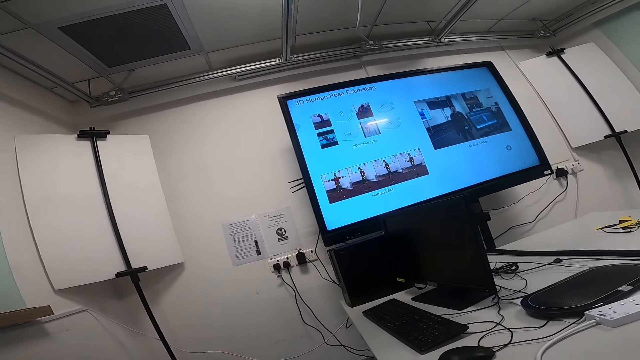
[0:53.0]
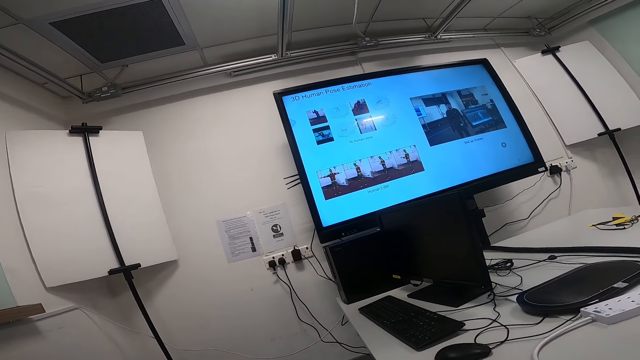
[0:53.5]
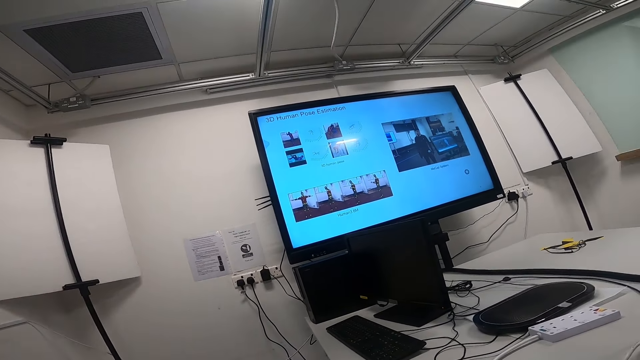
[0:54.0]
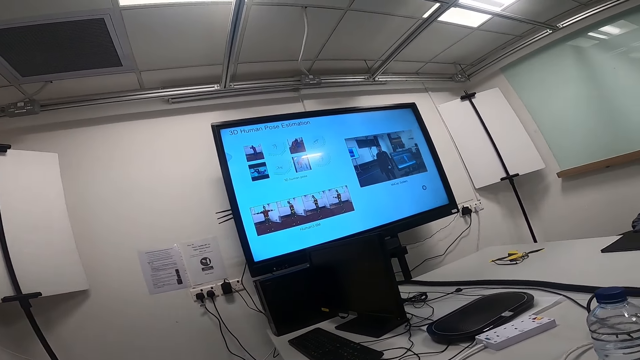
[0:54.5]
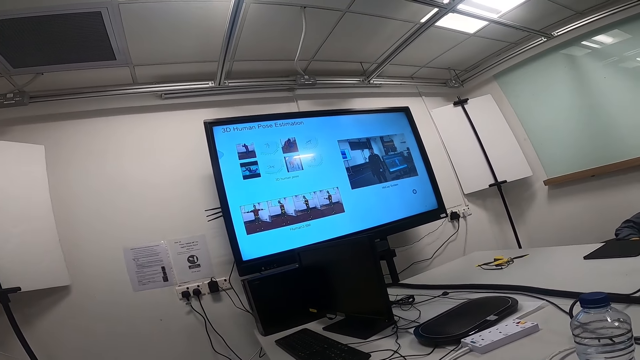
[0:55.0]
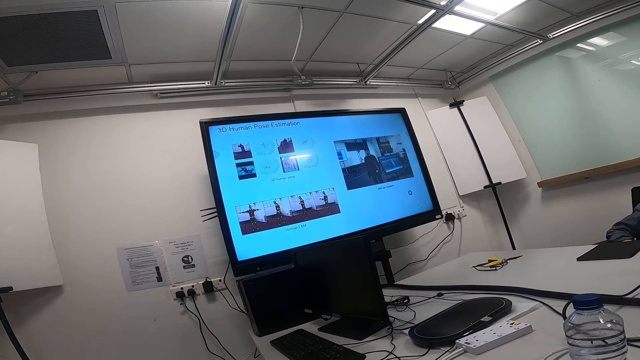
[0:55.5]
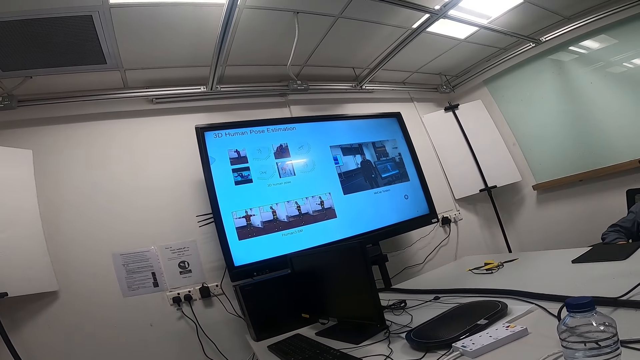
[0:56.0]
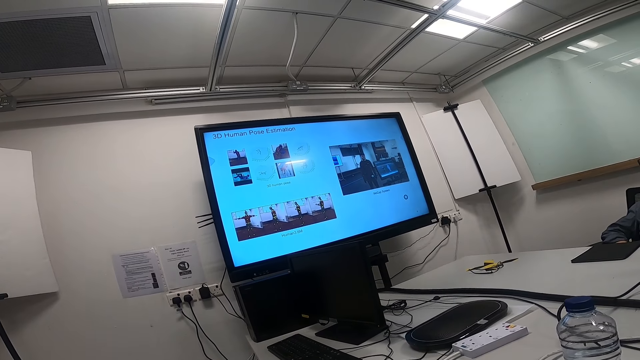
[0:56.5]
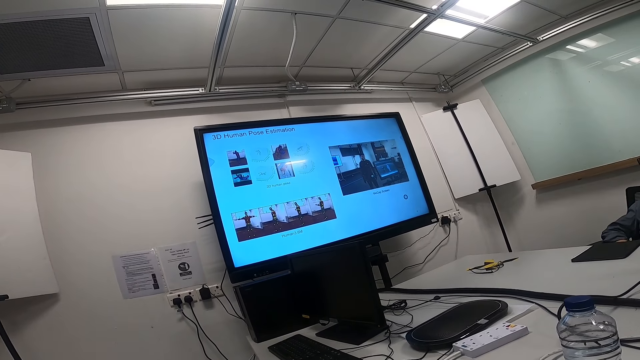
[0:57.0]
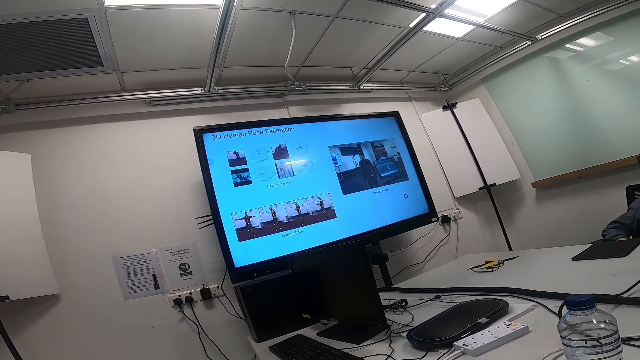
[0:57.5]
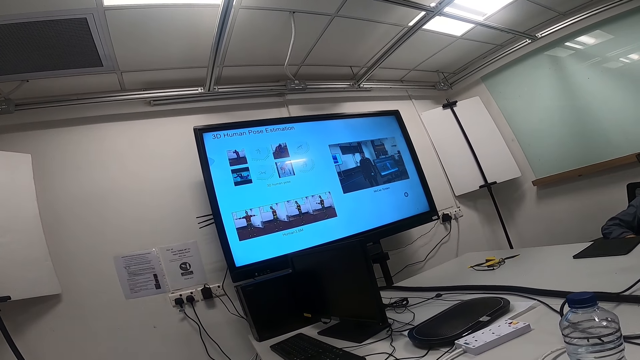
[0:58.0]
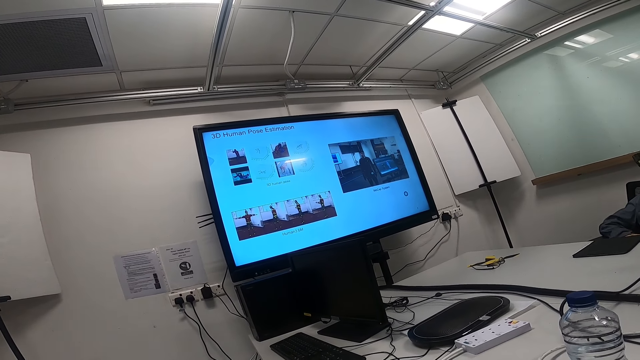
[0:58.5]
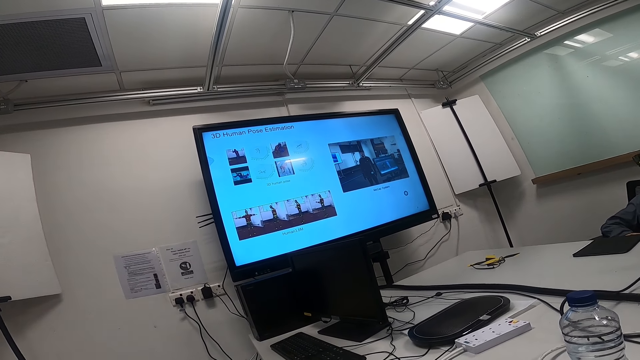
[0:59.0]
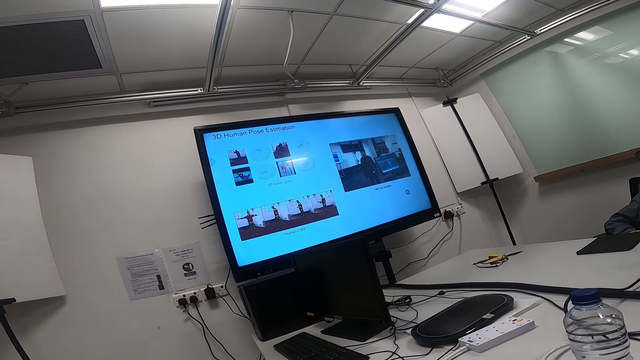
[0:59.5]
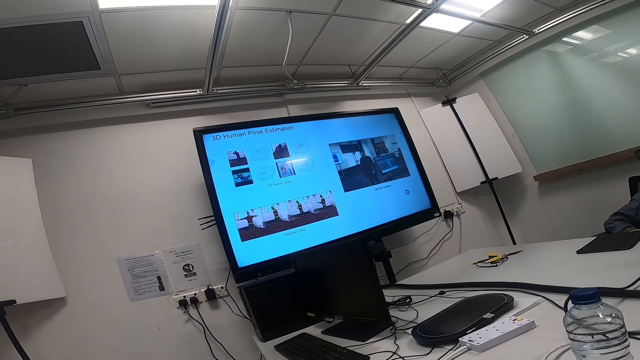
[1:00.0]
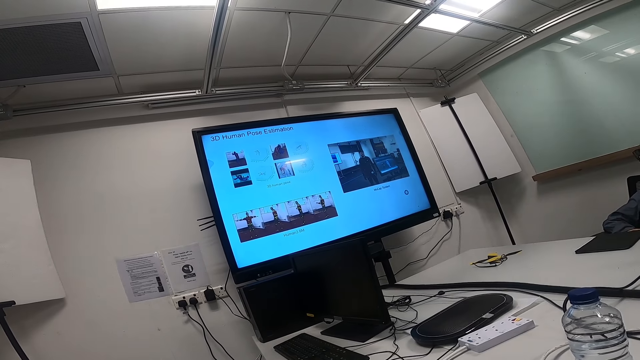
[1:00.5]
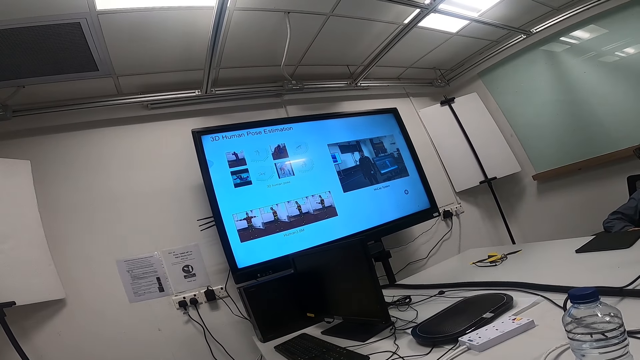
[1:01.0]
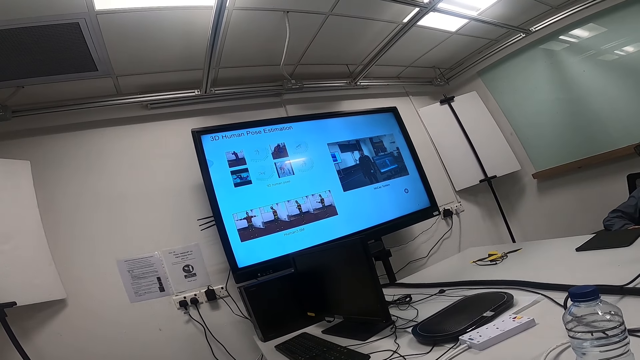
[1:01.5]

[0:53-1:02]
The camera wearer talks. They watch news on a smart TV.

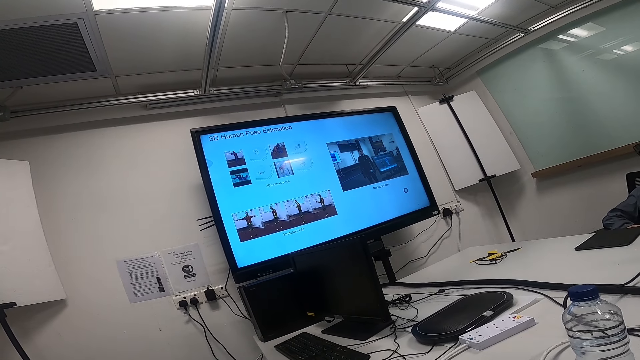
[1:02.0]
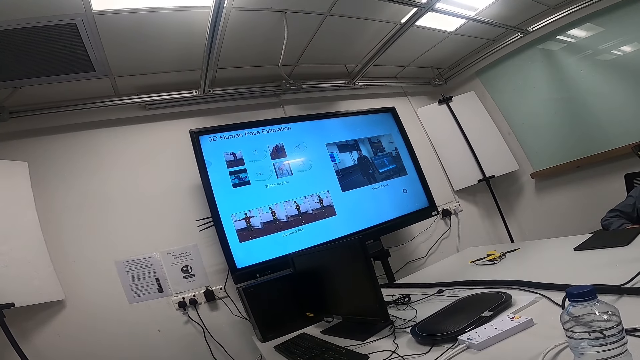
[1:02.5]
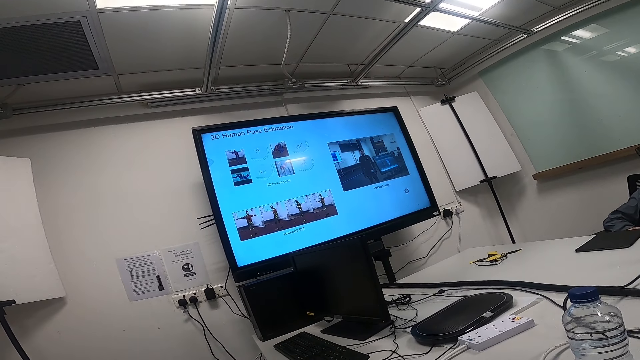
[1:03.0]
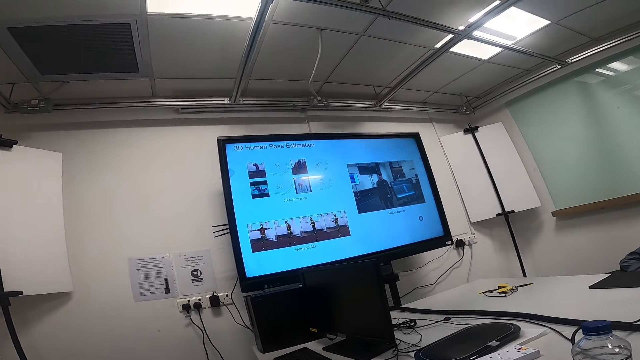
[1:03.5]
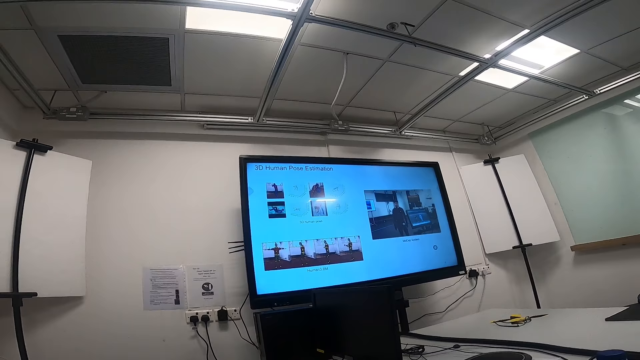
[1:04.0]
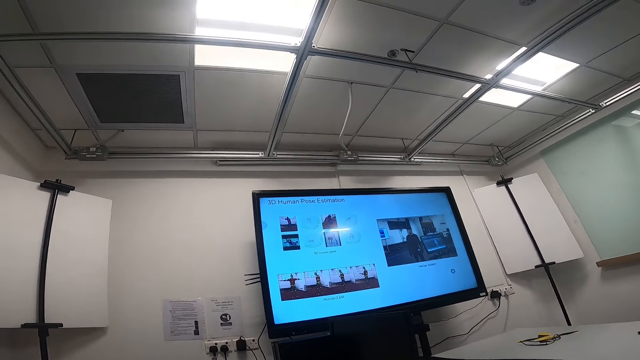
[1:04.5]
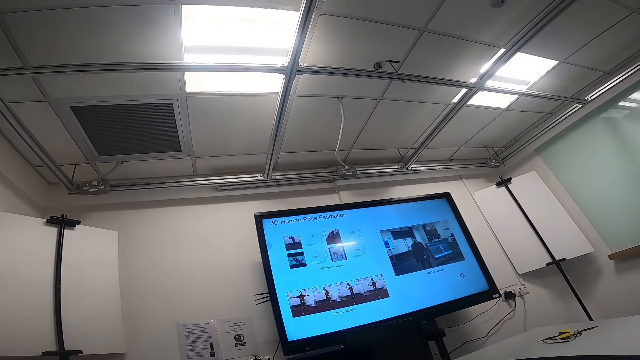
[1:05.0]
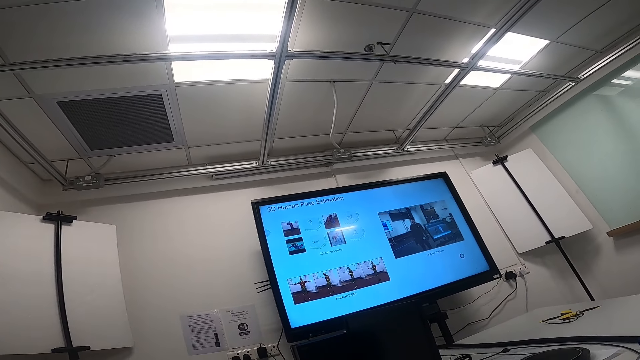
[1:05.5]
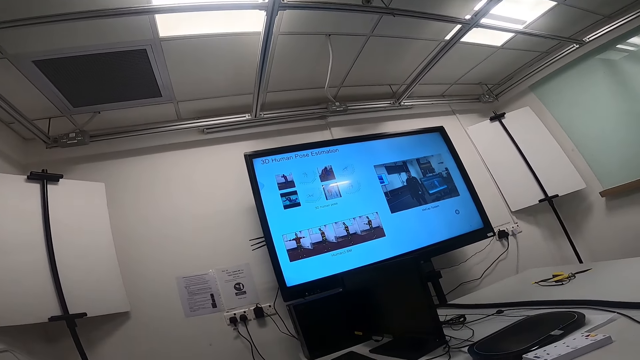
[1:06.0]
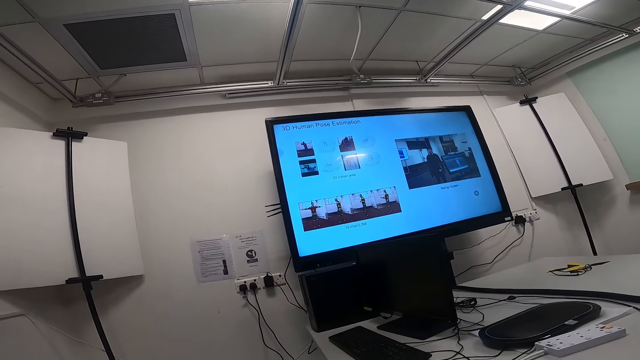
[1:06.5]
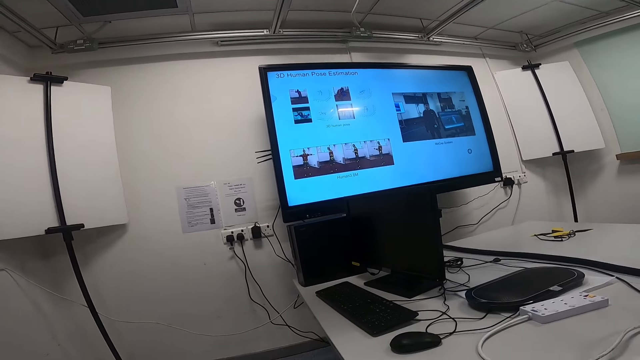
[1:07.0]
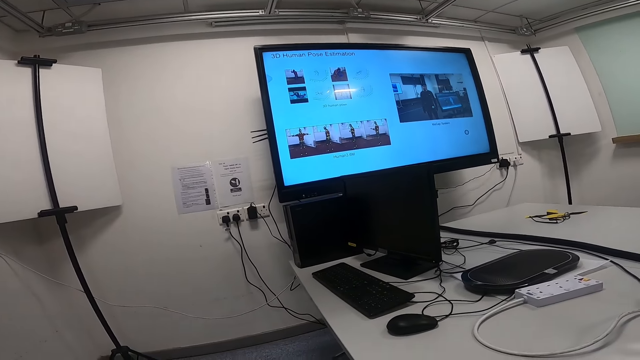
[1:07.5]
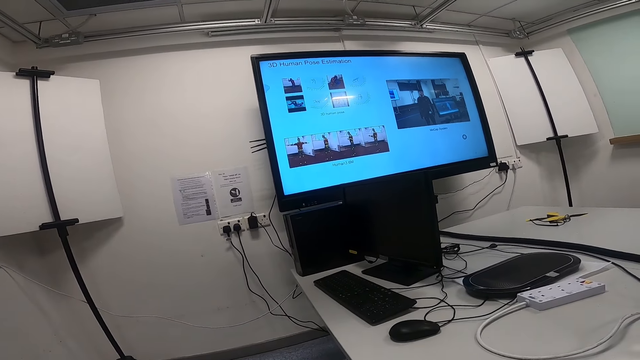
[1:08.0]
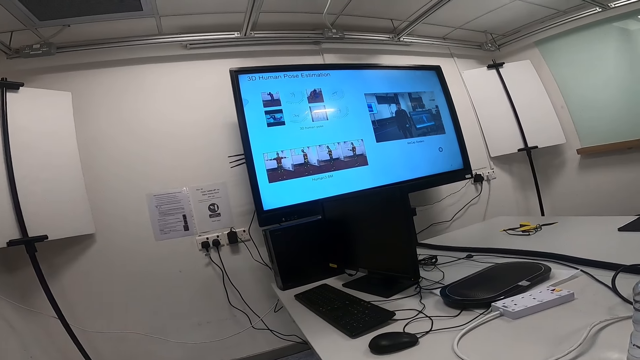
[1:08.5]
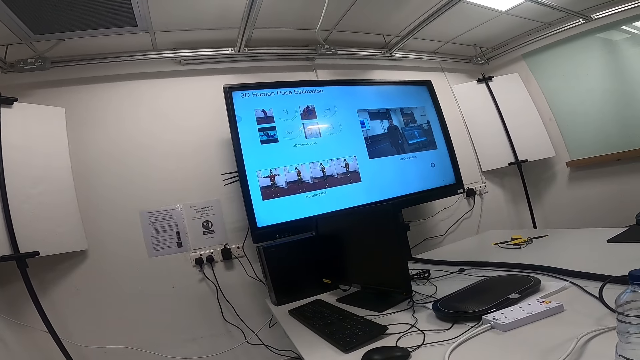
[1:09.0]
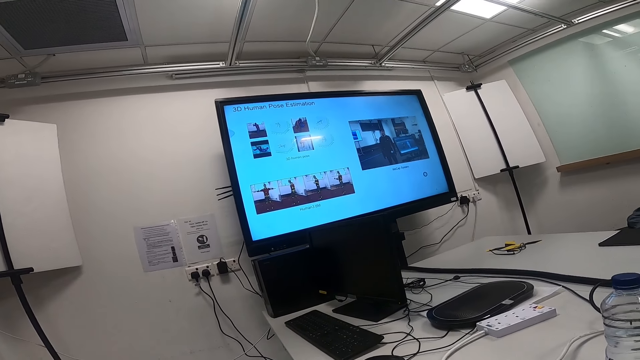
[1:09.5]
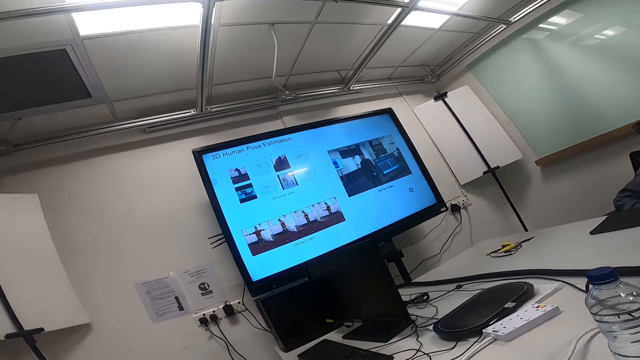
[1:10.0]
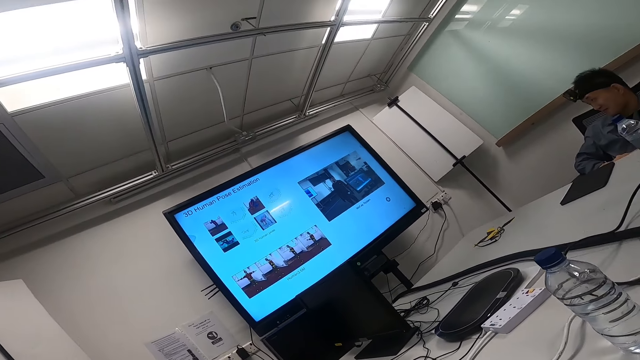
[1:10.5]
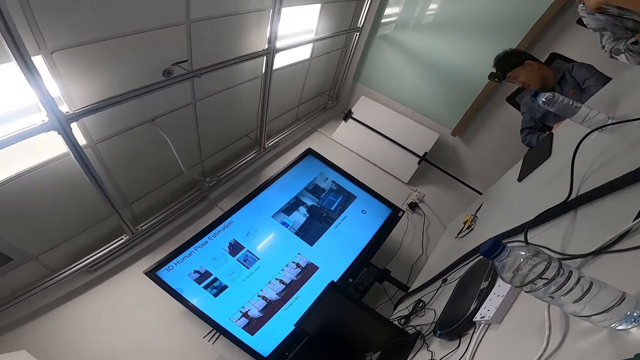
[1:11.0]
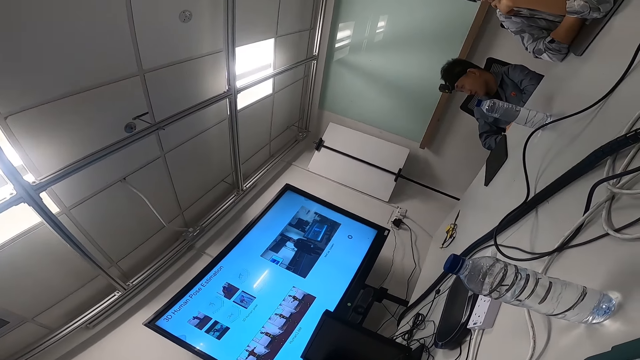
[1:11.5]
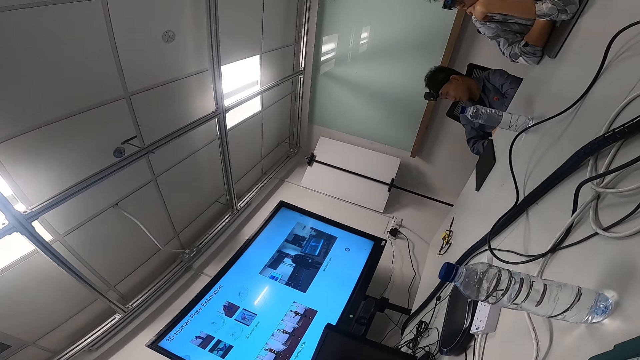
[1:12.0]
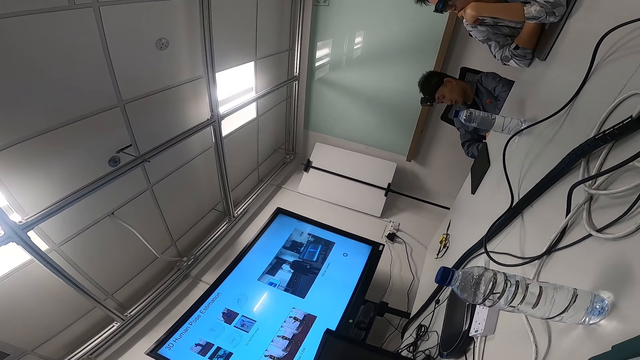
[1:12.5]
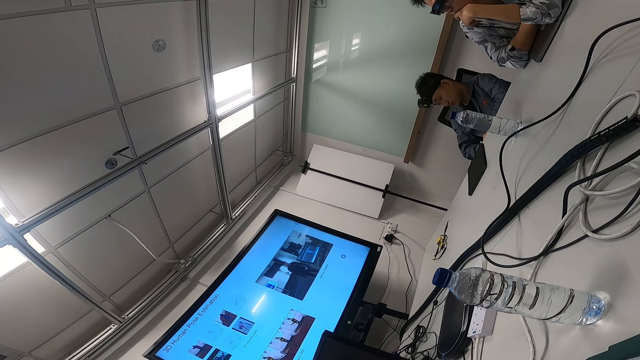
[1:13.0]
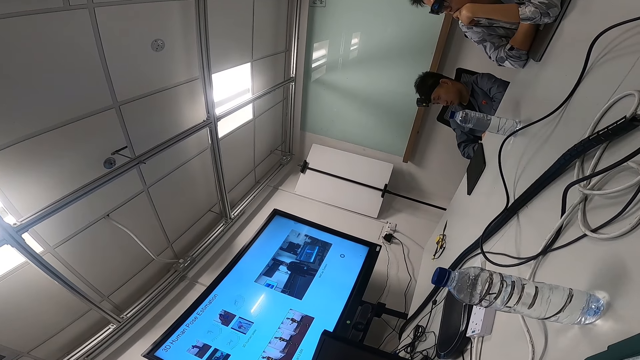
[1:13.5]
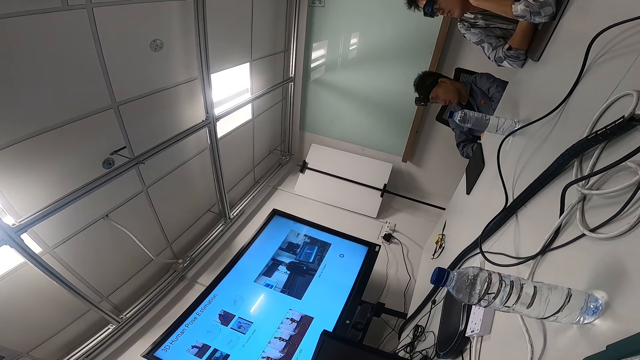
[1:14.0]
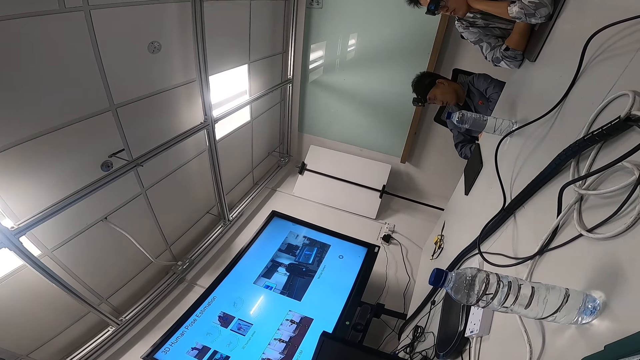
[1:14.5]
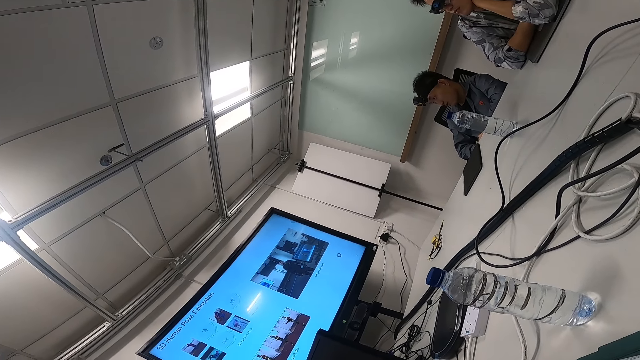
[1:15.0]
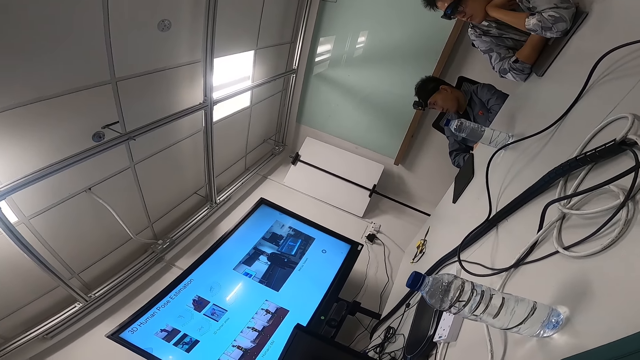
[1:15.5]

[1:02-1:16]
The camera wearer moves around. They stare around. A person watches news on a smart TV. A man touches his chin. The man grabs the chin with hand. The man watches news on a smart TV and puts his hand on his shoulder.
